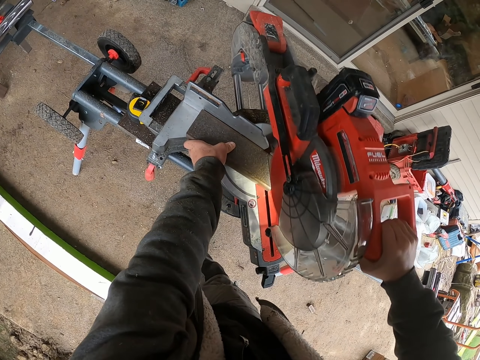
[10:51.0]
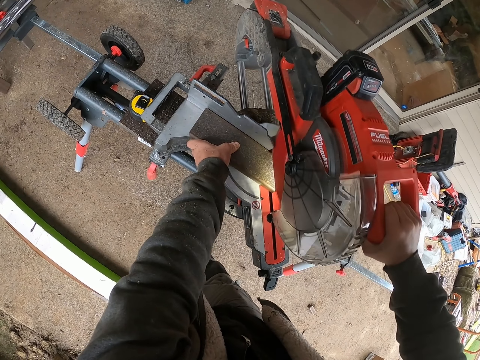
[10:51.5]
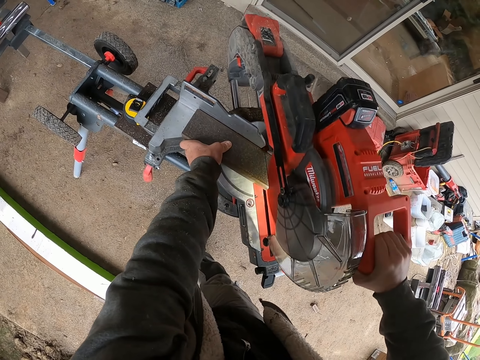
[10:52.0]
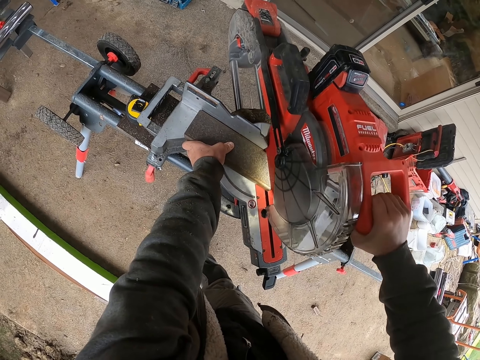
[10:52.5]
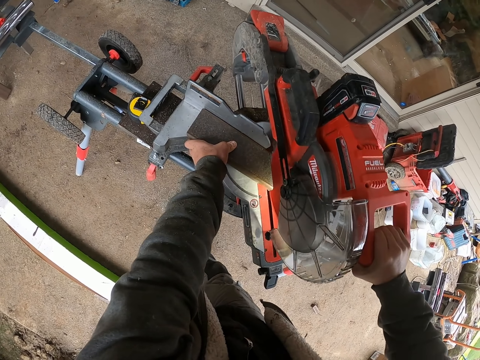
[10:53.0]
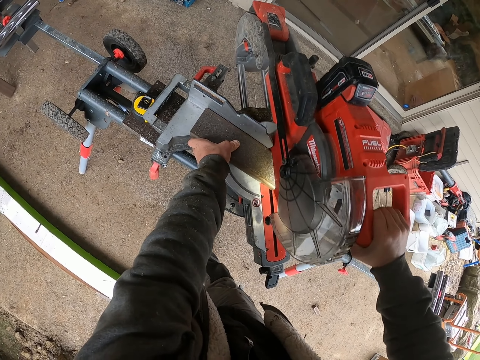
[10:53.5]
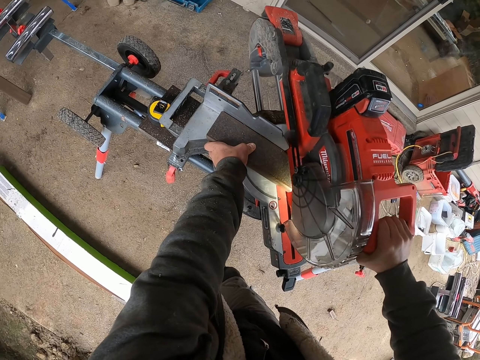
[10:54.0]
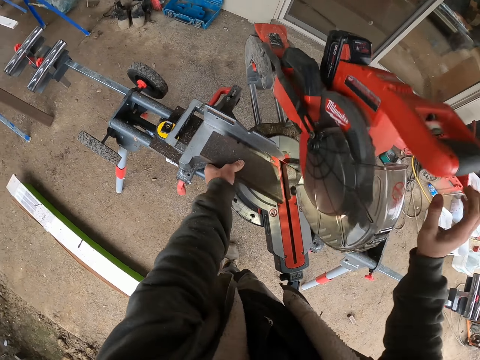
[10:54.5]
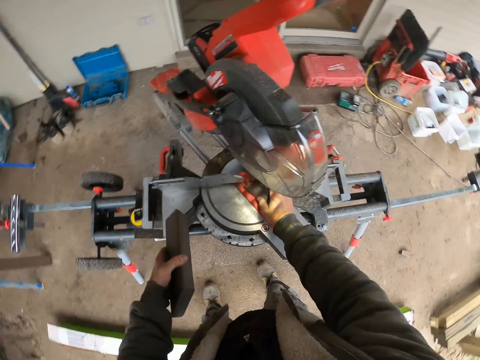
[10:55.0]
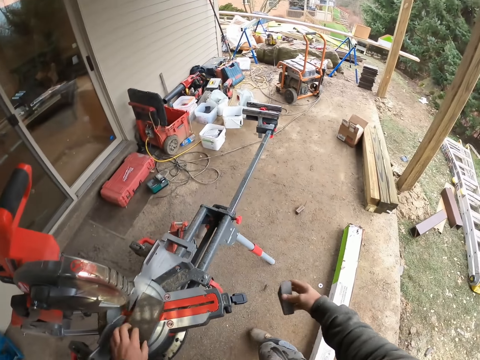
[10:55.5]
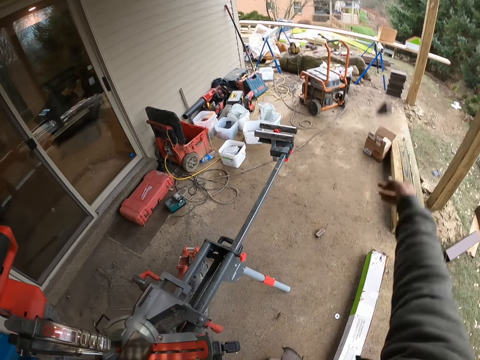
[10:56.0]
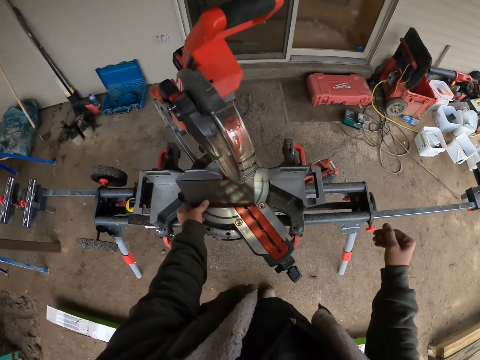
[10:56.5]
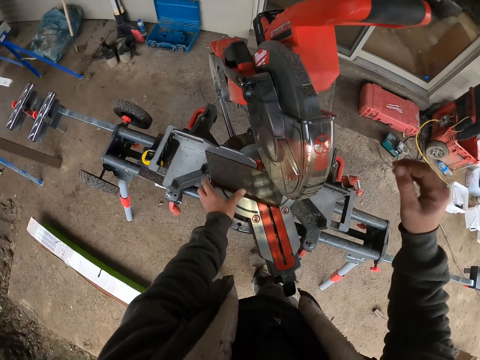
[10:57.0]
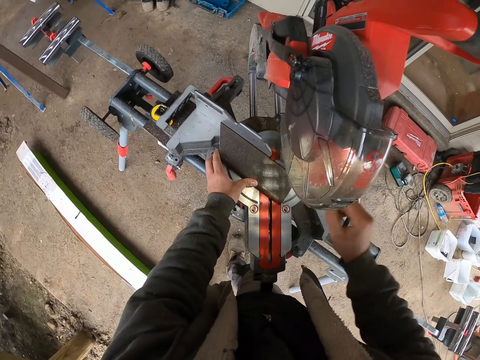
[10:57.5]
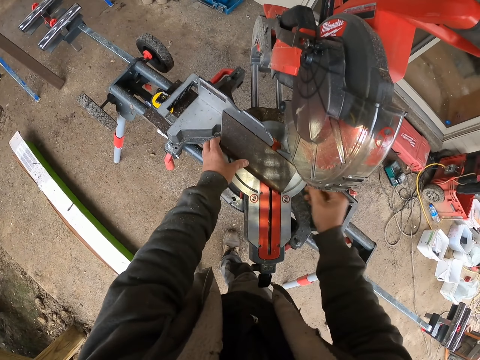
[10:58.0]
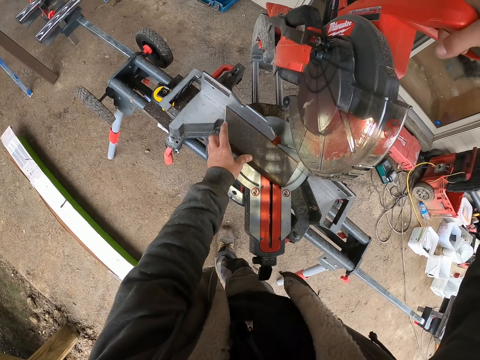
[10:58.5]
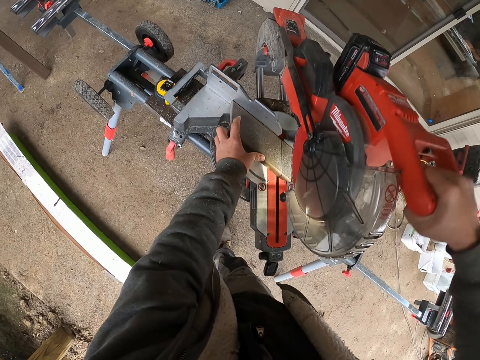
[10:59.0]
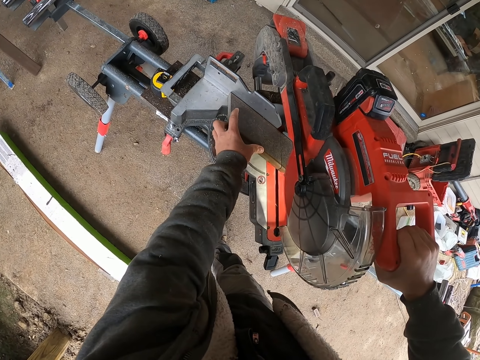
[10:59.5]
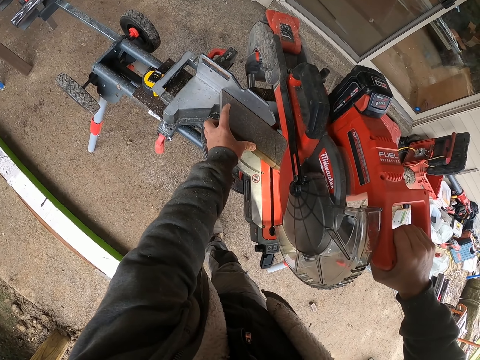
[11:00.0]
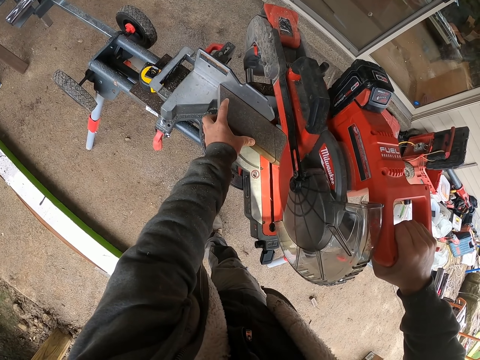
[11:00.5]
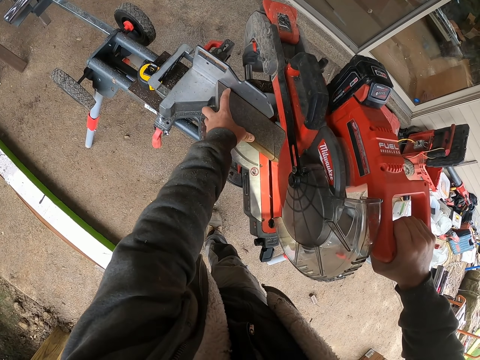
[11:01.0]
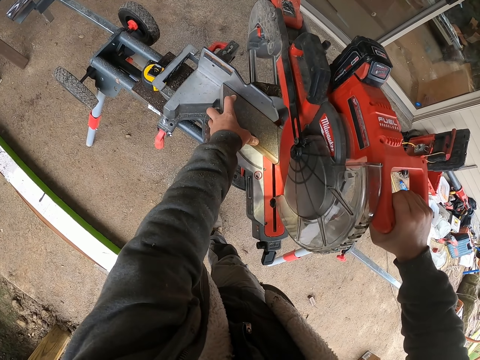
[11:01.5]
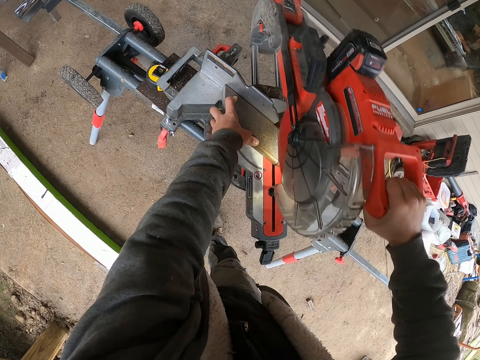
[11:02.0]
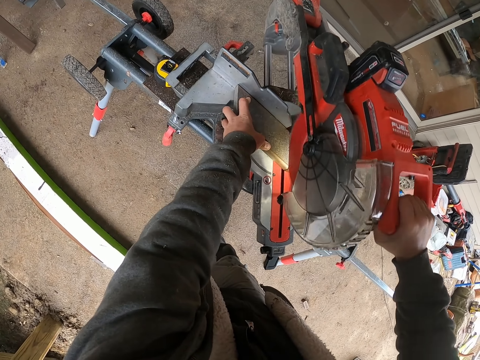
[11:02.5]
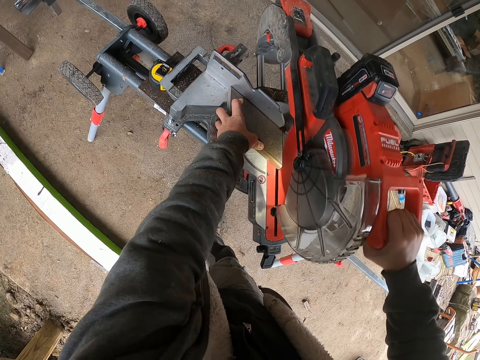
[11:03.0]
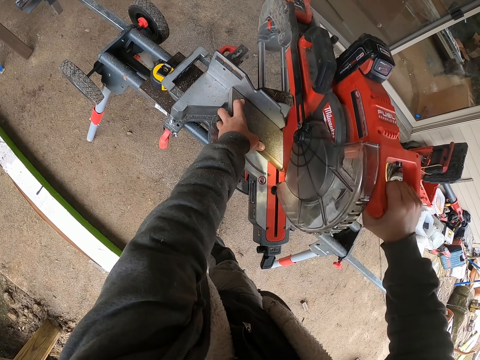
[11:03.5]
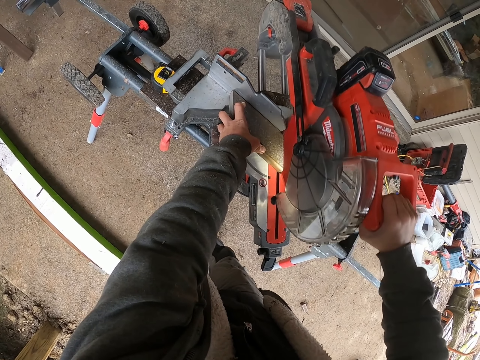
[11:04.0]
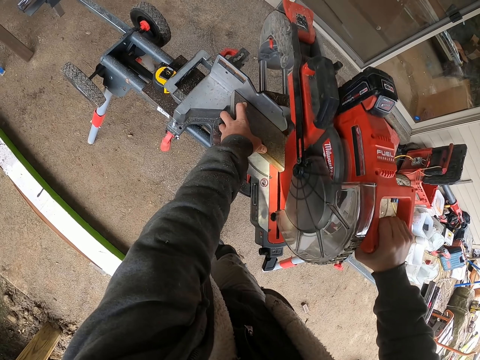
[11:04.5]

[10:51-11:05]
The camera wearer picks up the piece of wood. They pick up another piece of wood. They throw the piece of wood away. They adjust the piece of wood on the circular saw machine. They raise a hand up. They pull the circular saw machine down. They cut the piece of wood.

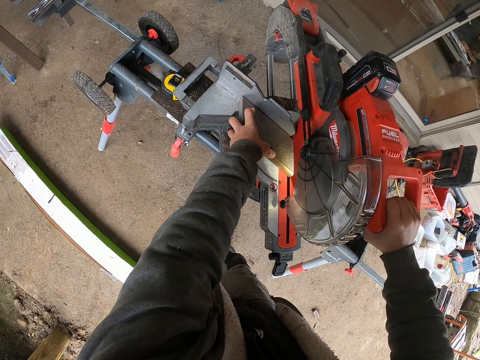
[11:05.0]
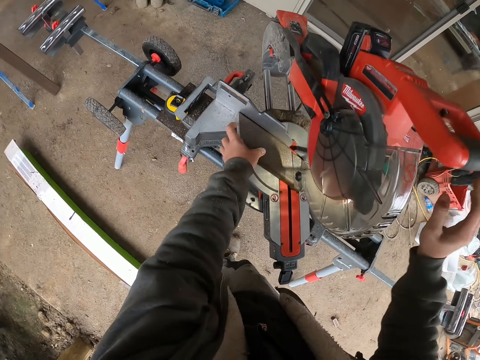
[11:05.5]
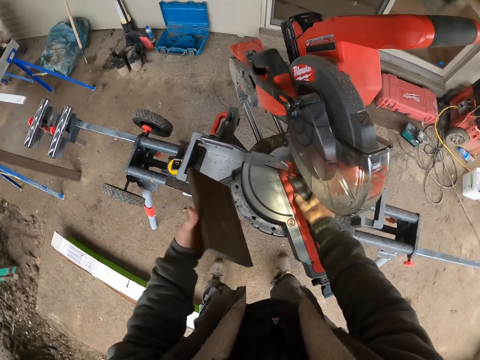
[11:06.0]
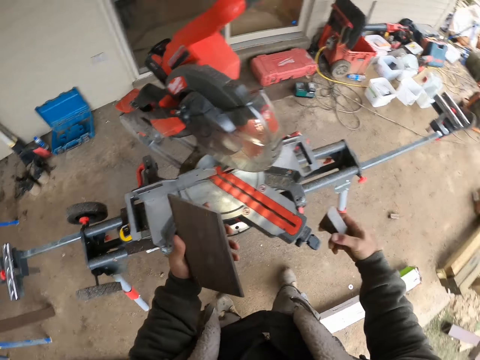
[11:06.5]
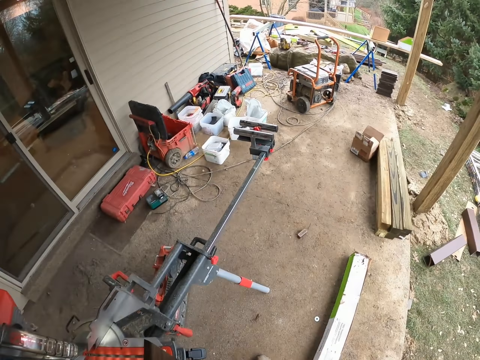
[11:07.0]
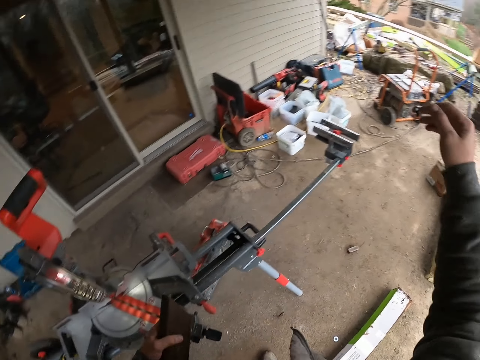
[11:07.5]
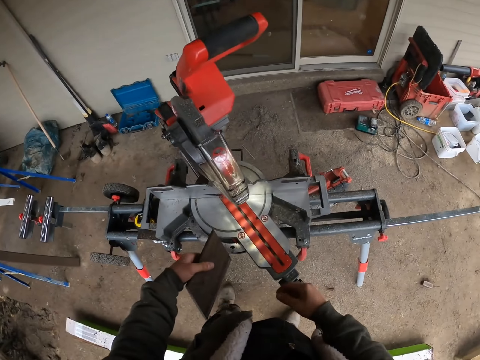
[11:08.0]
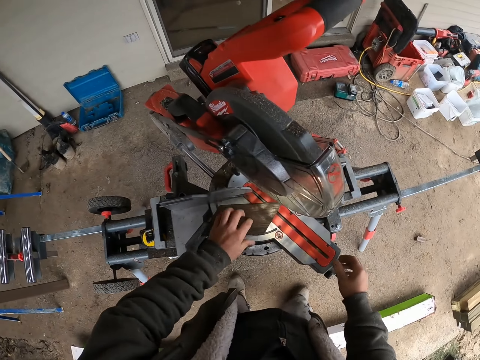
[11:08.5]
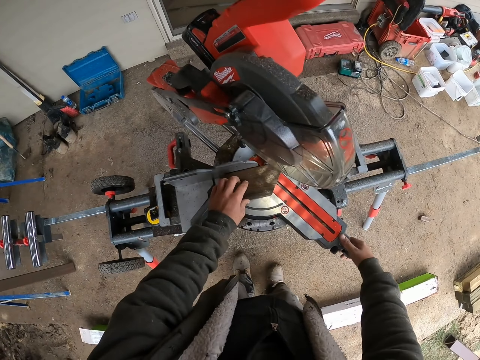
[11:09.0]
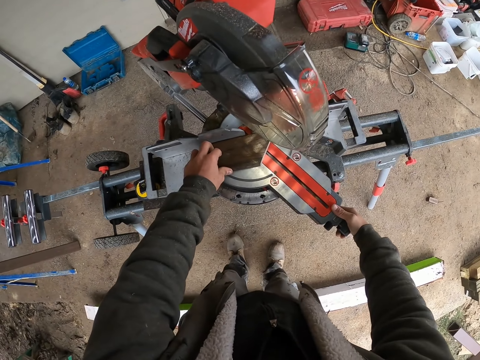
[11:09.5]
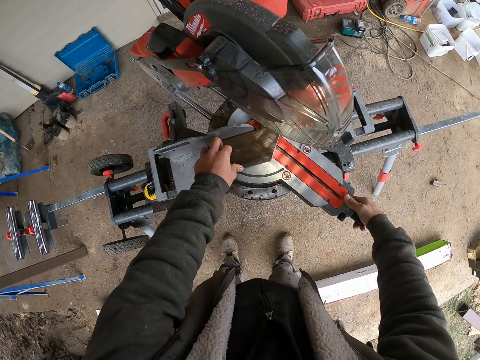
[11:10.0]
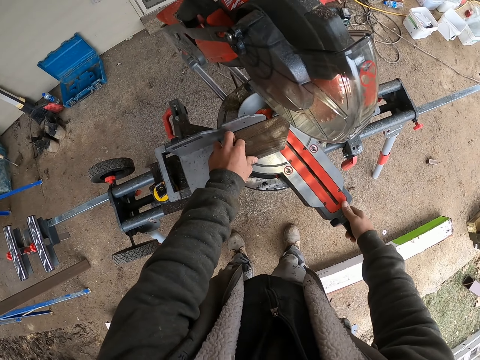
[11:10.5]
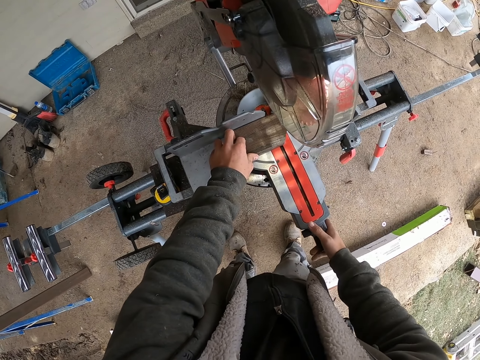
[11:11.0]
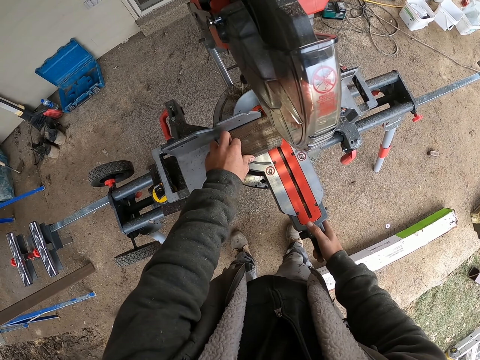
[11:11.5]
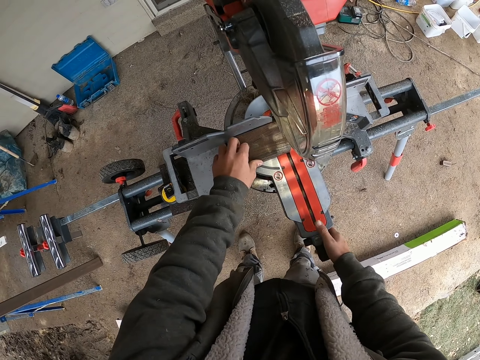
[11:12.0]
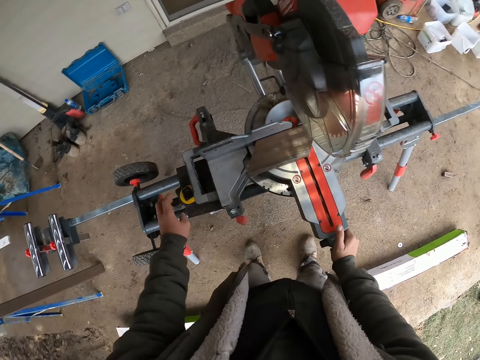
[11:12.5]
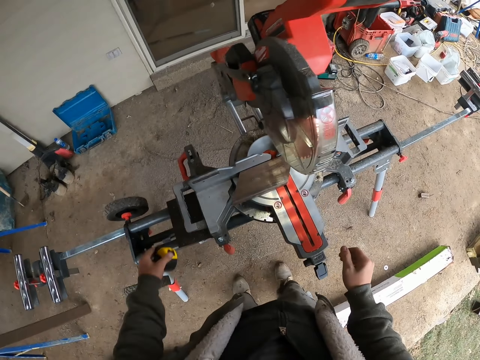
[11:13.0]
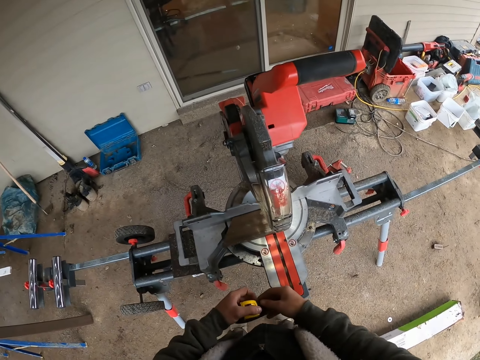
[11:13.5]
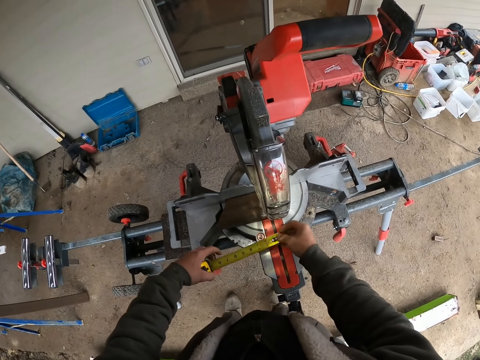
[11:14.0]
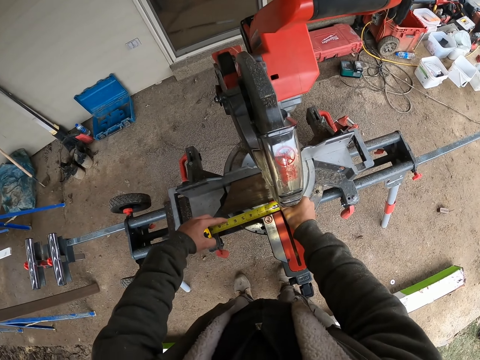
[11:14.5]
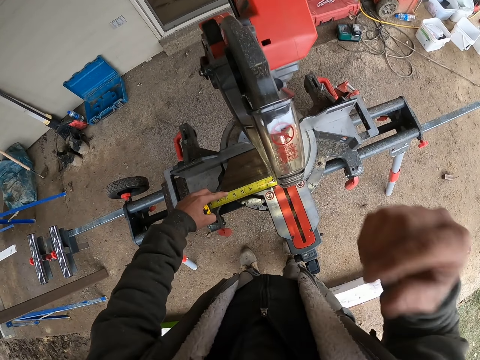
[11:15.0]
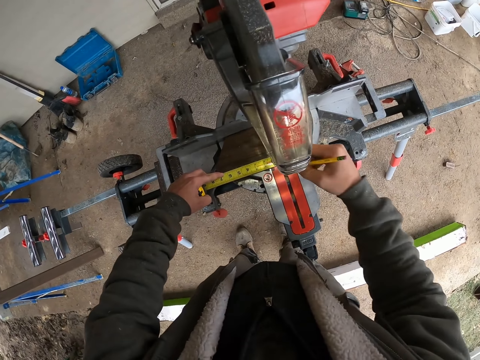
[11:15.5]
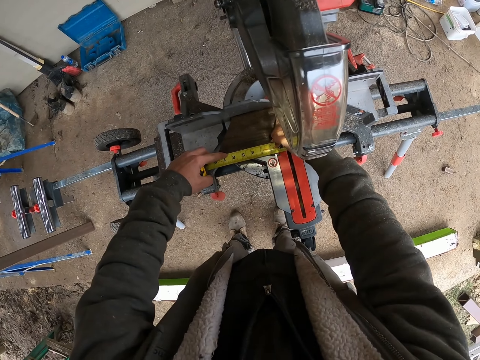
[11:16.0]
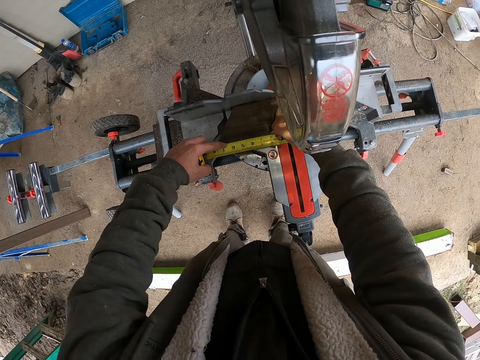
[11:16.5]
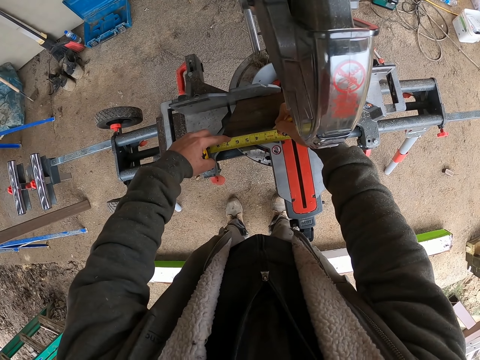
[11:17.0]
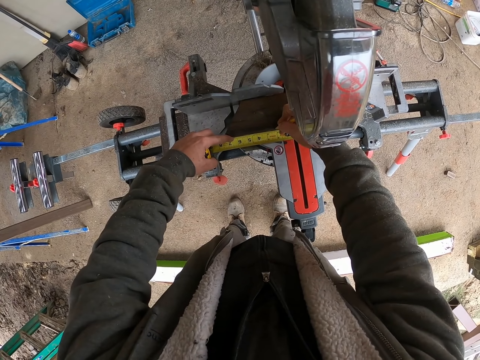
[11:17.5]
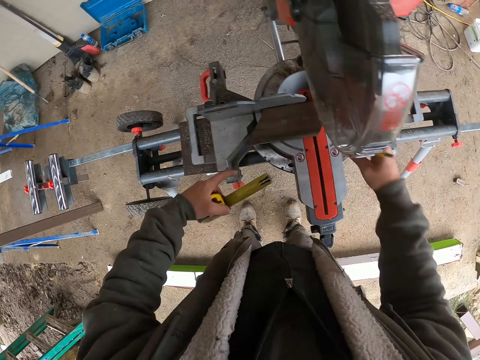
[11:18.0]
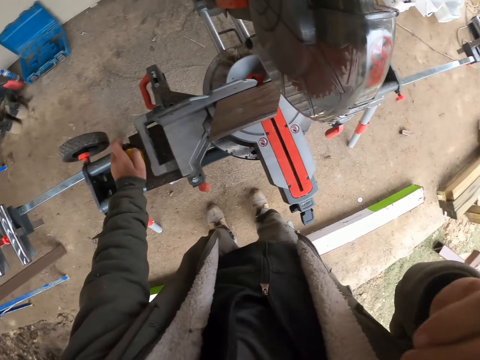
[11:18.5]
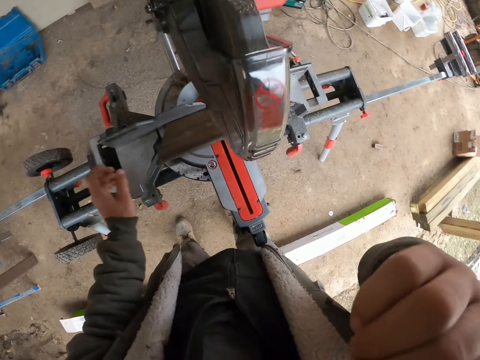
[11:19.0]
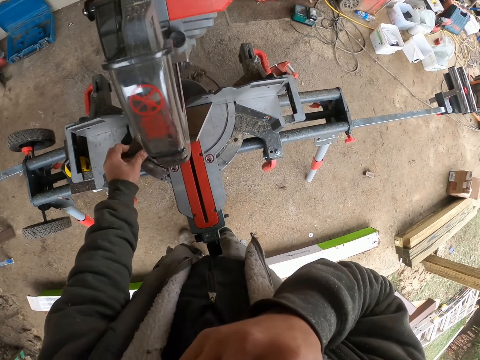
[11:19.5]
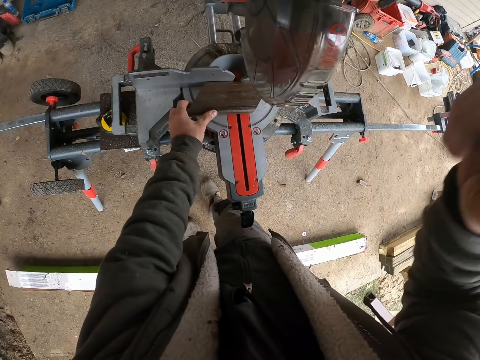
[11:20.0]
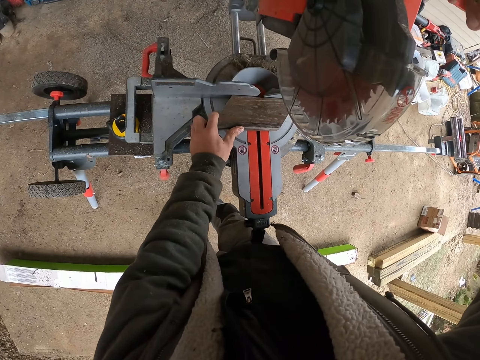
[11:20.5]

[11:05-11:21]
The camera wearer picks up the piece of wood. They pick up the other piece of wood. They throw the piece of wood away. They put the piece of wood on the circular saw machine. They adjust the circular saw machine. They pick up a tape measure. They pull the tape measure. They measure the piece of wood using the tape measure. They pick up a pencil. They mark the piece of wood with the pencil. They lift the pencil. They put the tape measure on the circular saw machine. They raise a hand up. They move the piece of wood on the circular saw machine.
